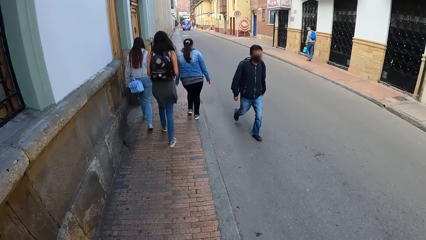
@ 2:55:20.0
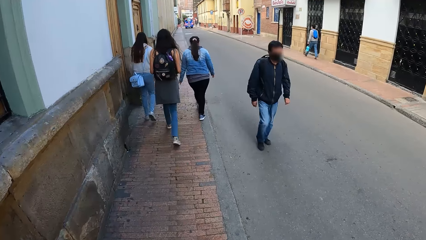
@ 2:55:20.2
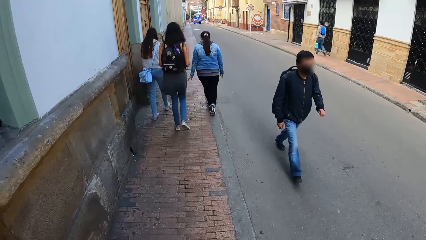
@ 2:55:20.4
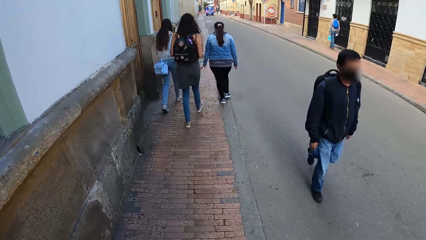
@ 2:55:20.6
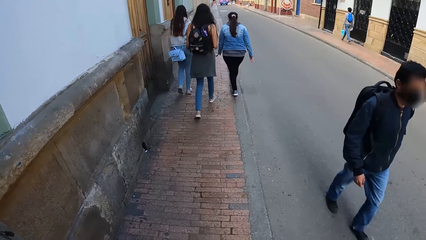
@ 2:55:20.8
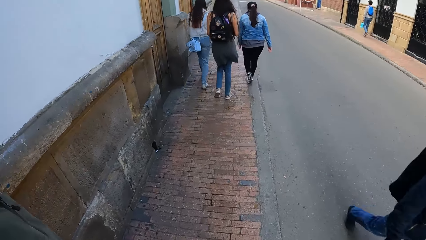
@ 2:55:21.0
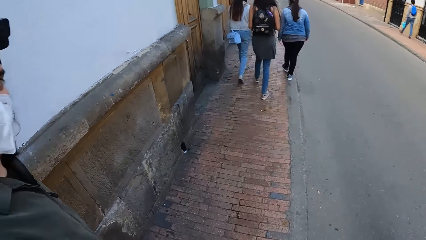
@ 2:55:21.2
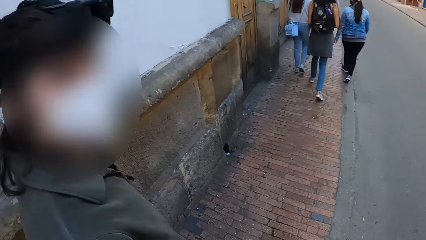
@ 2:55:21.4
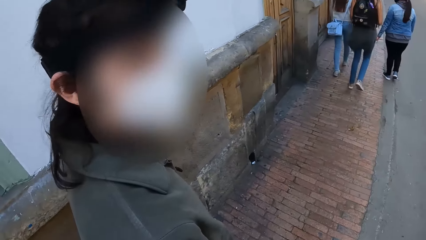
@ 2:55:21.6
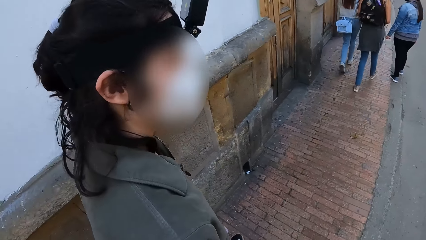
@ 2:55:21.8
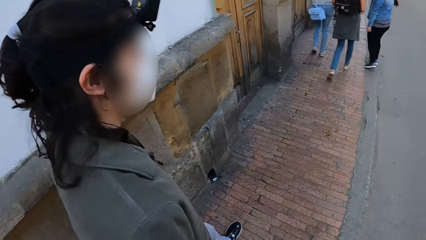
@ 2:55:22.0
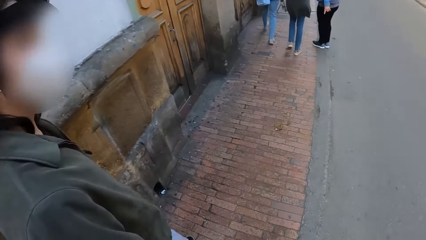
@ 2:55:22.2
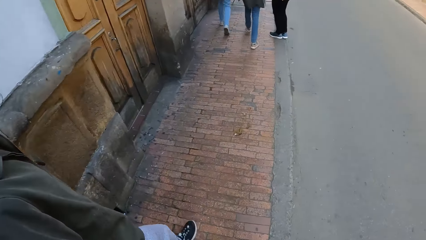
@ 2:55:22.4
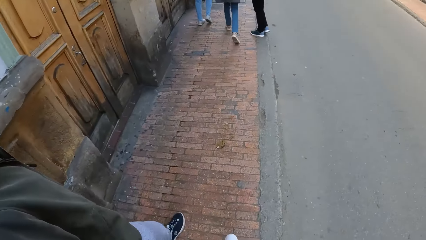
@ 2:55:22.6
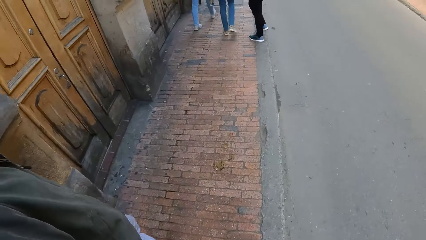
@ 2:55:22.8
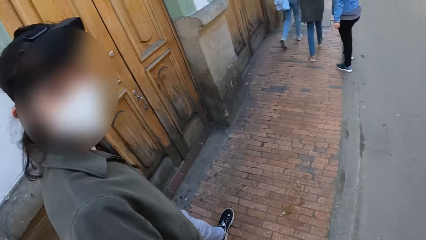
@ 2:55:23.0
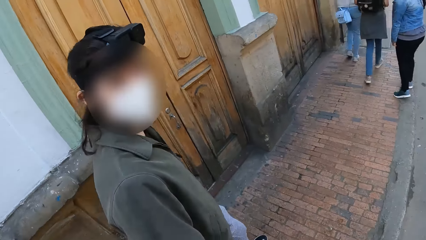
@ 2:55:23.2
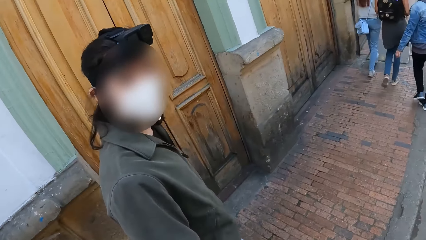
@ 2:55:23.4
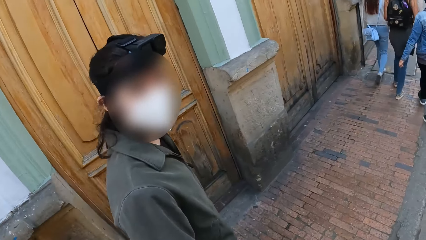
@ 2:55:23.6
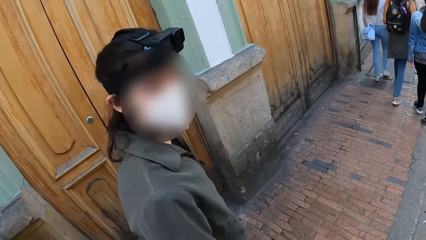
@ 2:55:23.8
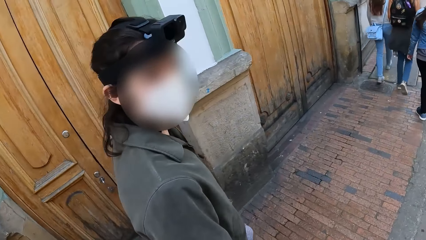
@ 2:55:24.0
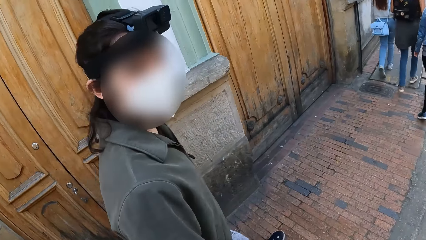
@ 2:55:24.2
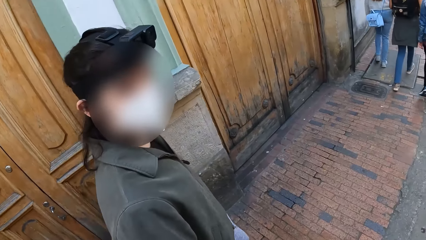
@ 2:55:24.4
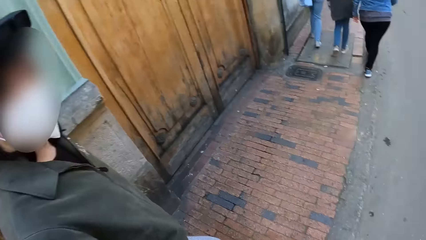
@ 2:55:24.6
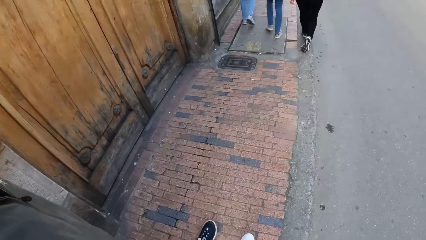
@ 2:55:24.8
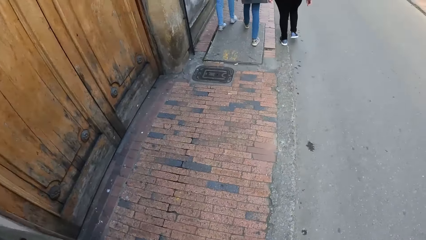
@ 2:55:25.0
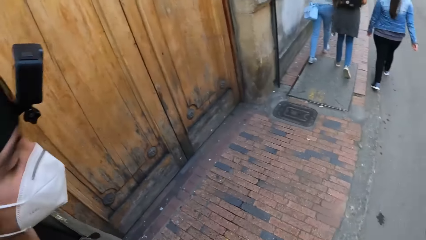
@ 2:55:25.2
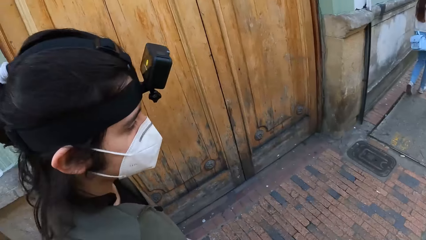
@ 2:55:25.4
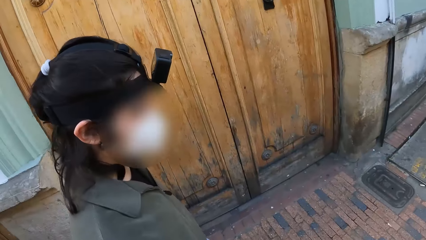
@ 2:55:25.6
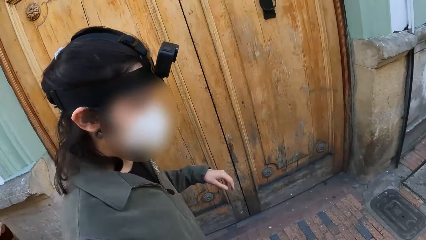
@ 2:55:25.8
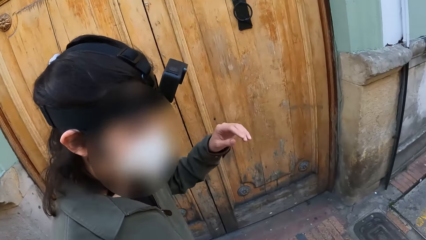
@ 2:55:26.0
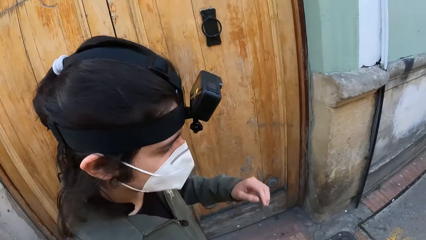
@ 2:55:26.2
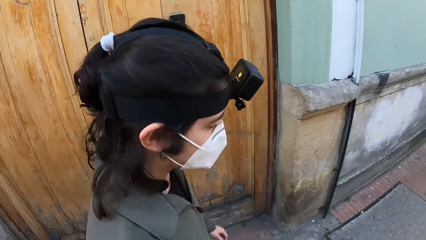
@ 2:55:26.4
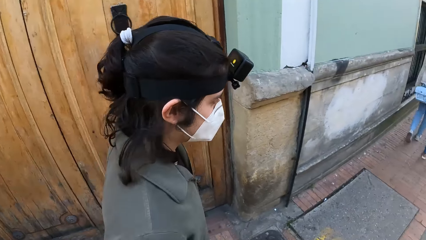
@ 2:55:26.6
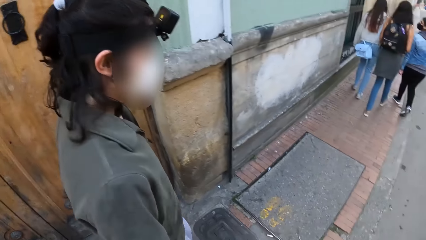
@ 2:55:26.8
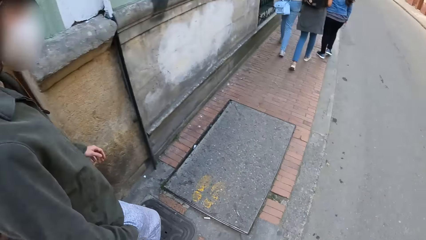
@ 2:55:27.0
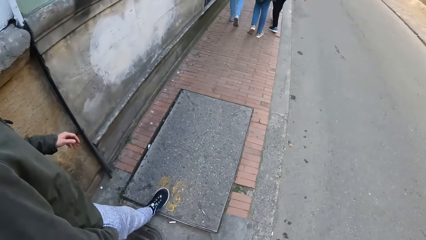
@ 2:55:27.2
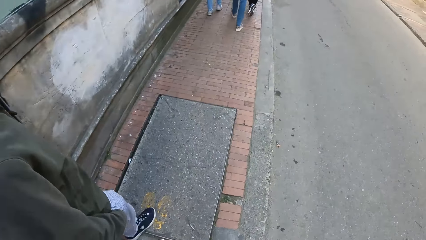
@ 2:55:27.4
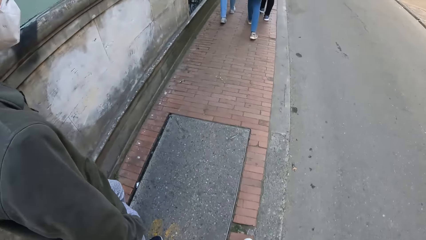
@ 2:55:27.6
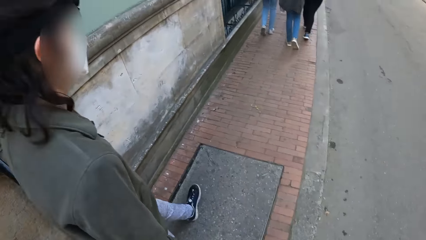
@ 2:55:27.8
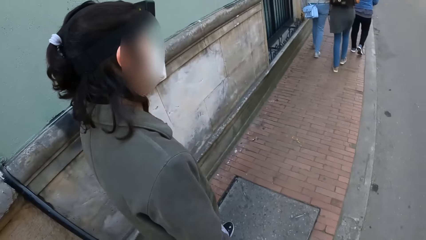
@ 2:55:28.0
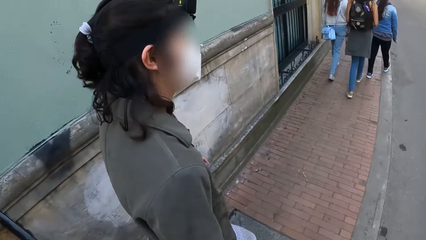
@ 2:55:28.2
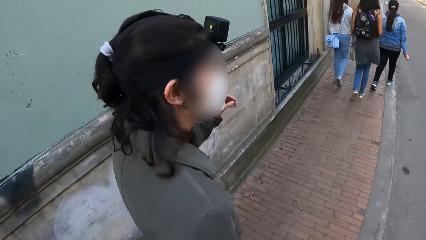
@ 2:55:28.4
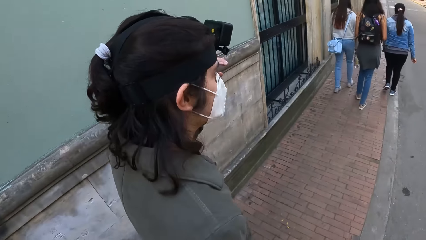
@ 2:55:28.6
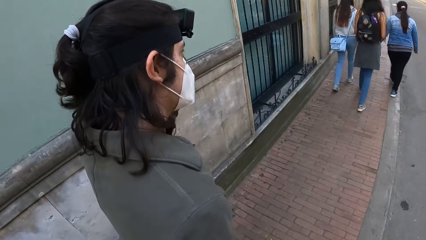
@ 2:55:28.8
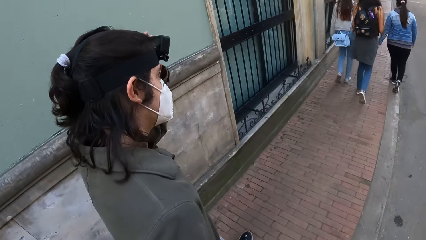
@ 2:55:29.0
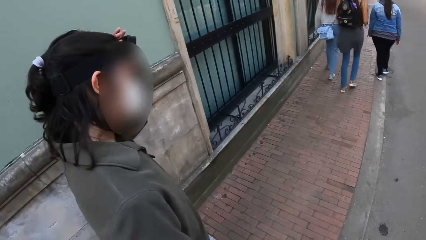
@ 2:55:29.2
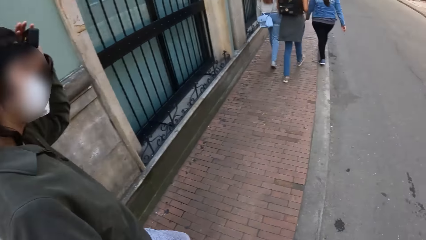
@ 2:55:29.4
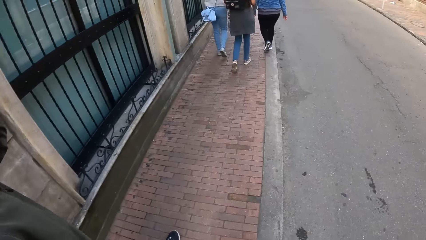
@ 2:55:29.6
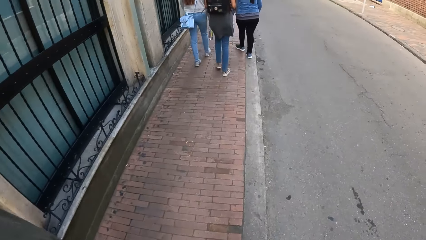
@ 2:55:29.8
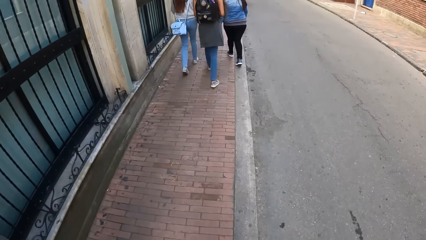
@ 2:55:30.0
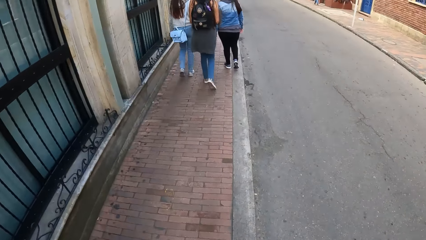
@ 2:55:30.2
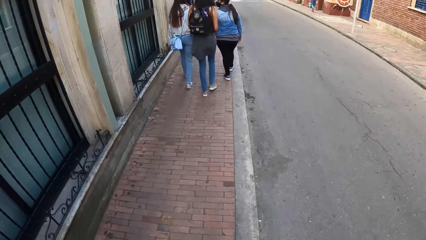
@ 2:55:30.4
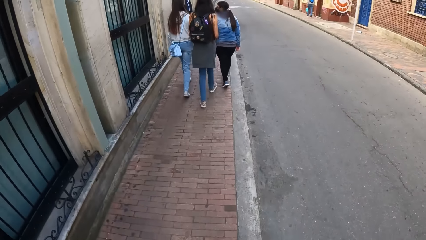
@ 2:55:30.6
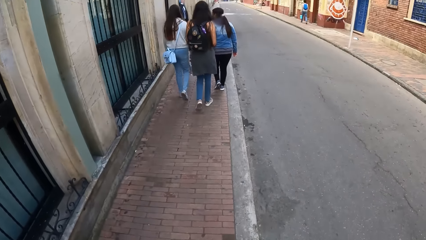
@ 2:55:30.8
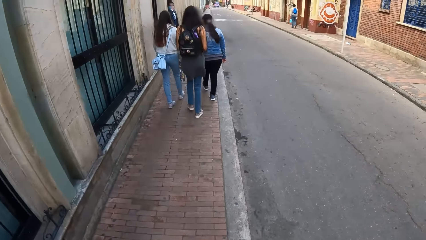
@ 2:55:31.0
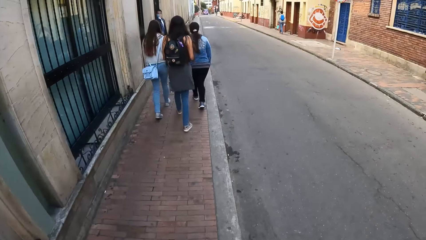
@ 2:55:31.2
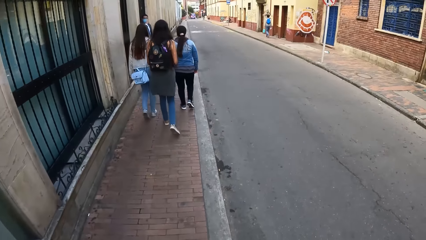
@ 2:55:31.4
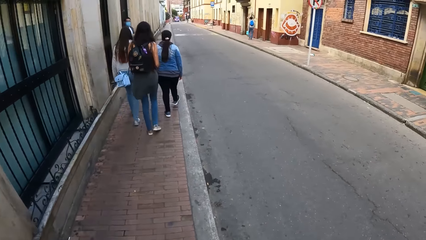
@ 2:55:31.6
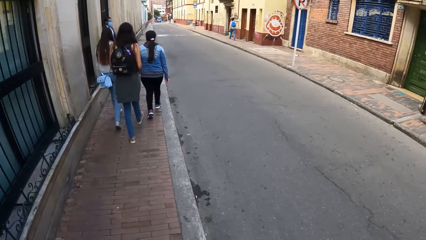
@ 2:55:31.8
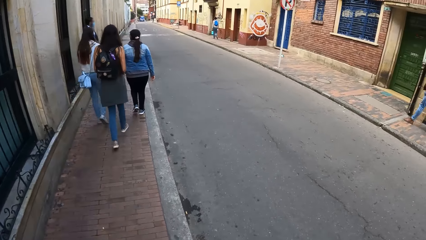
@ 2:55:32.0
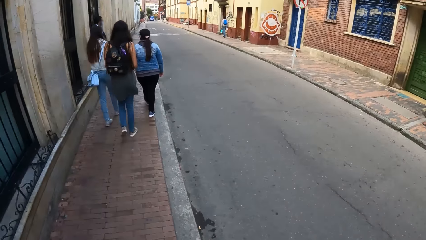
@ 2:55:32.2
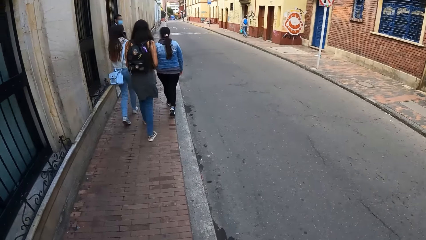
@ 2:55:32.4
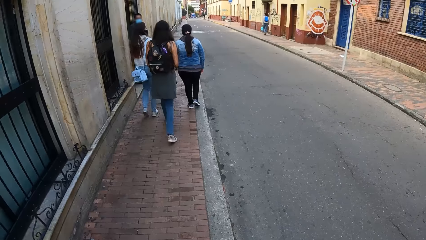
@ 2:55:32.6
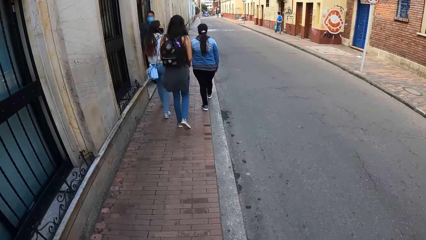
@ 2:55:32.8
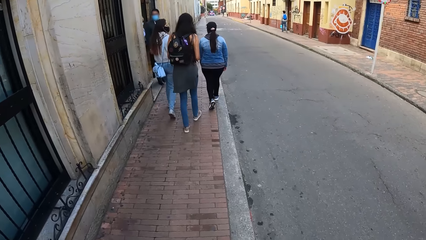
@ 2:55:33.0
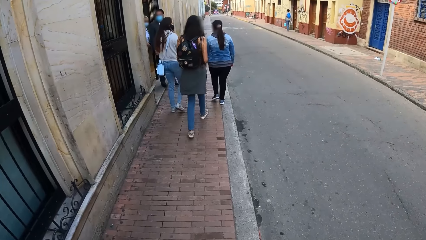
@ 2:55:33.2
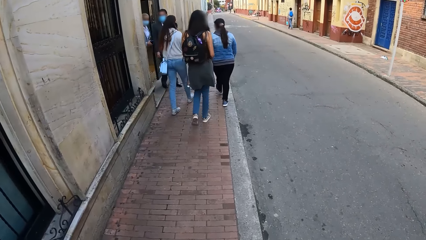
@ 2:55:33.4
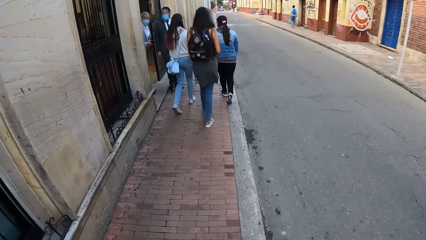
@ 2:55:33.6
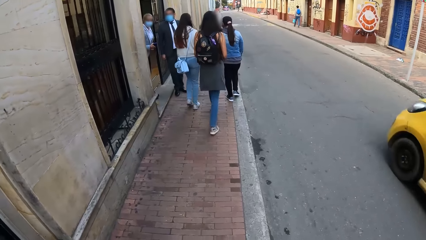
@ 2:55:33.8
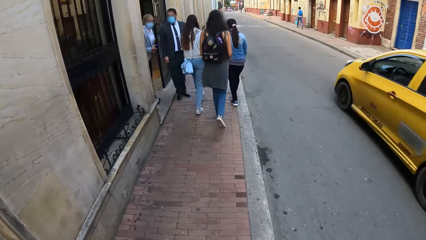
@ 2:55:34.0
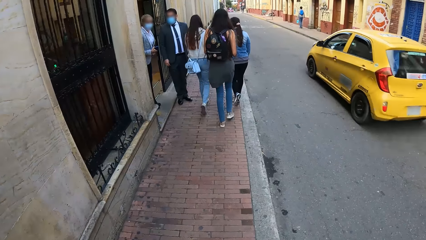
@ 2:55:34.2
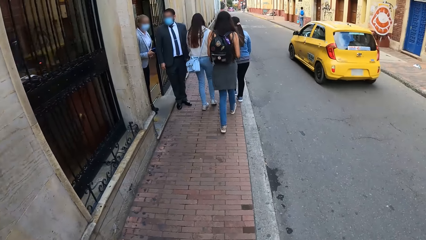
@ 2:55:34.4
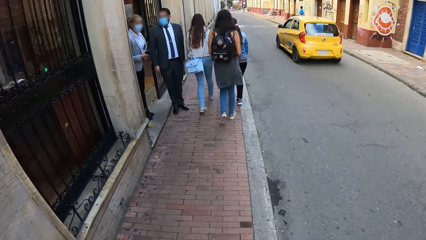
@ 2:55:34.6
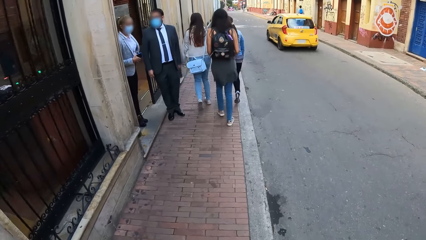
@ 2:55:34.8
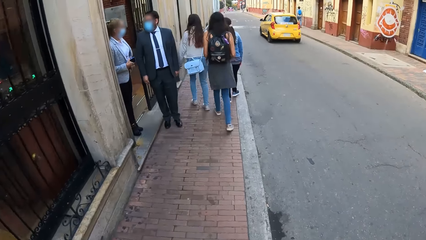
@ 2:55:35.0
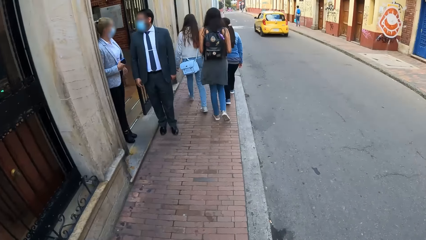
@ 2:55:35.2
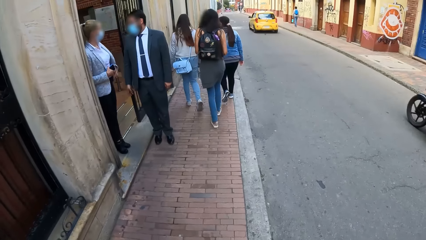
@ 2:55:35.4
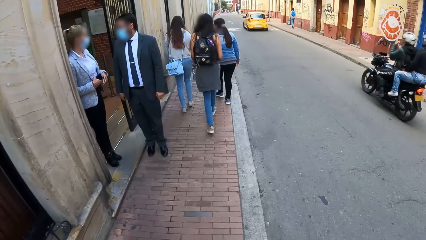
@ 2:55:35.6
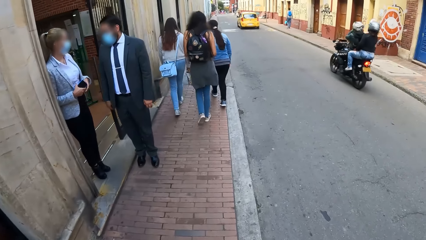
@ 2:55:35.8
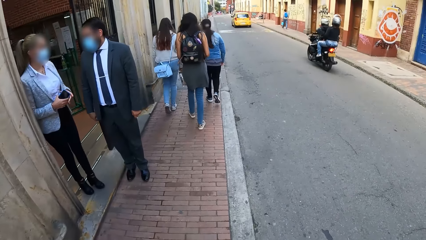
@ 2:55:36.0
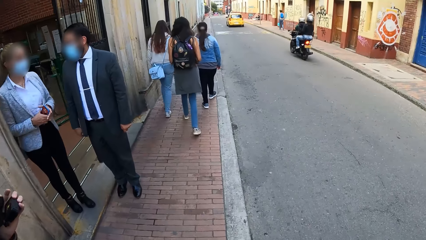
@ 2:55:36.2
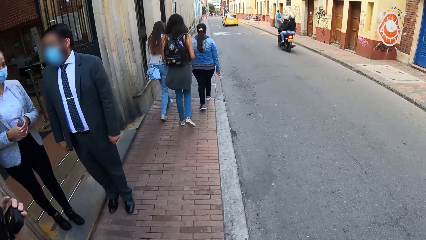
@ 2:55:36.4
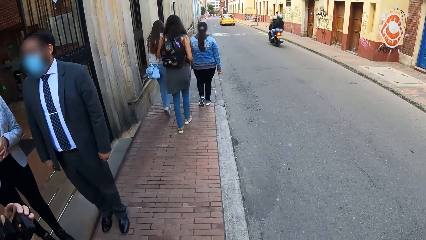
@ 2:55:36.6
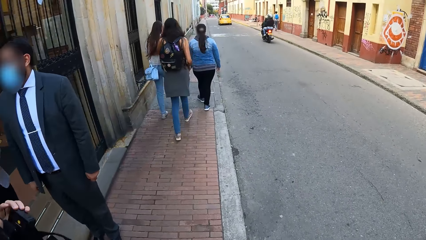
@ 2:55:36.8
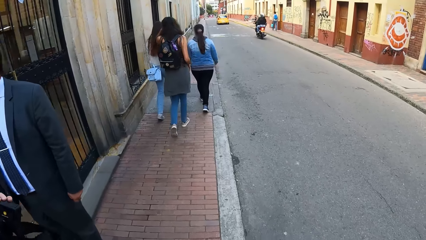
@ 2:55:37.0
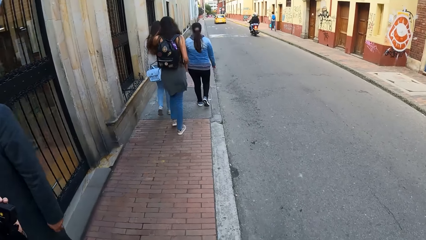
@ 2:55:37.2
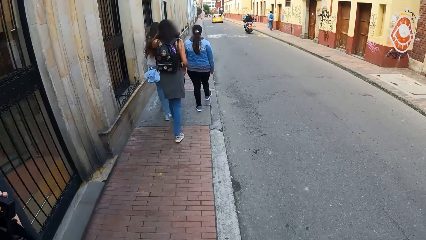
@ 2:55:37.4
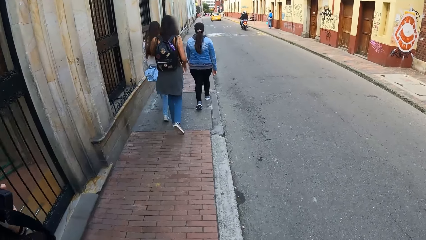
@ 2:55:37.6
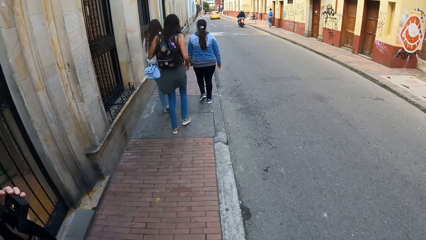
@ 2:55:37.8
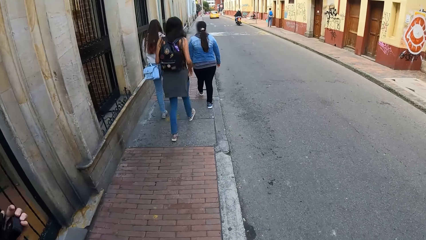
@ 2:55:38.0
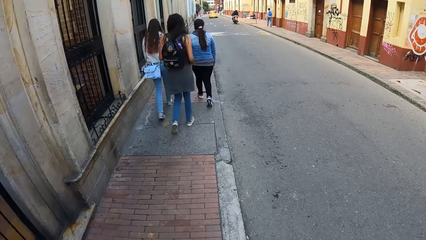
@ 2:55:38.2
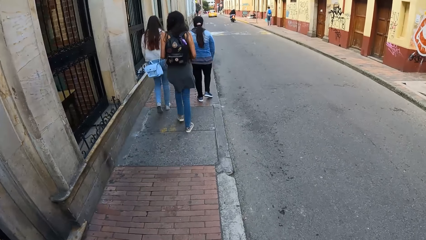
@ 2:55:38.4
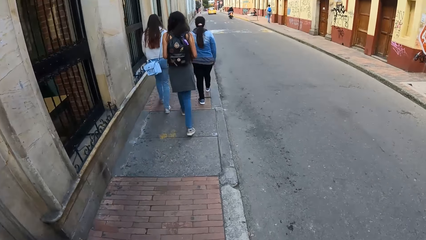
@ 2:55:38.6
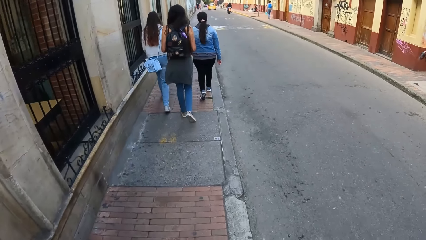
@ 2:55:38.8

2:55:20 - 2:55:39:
A man walks past the camera wearer. The other man raises his left hand toward the camera on his head. A yellow car drives past the camera wearer. A motorcycle drives past the camera wearer. The other man lowers the camera in his left hand.
